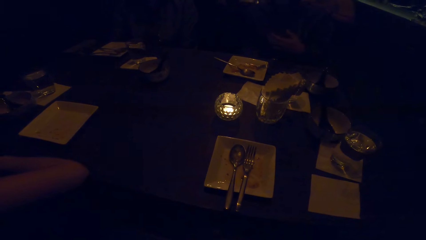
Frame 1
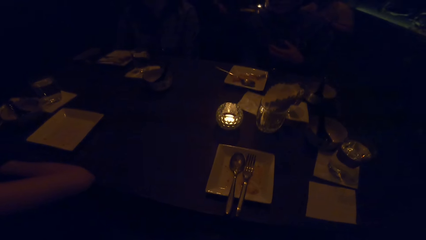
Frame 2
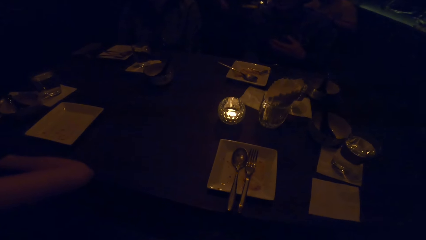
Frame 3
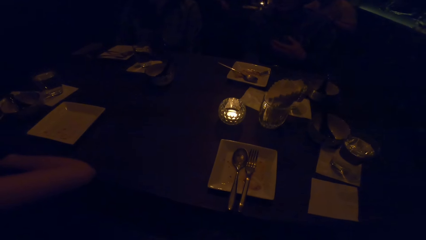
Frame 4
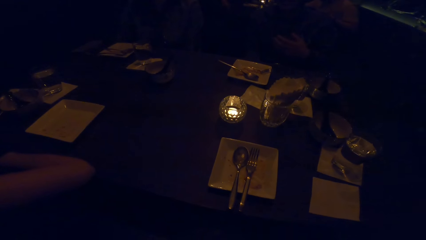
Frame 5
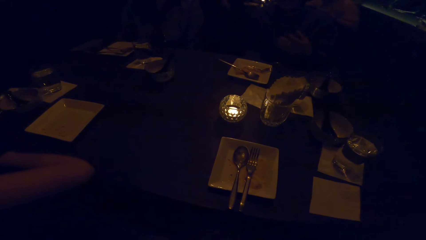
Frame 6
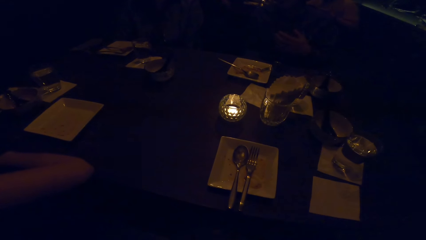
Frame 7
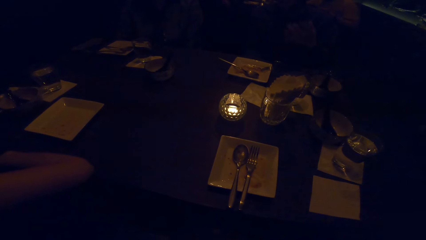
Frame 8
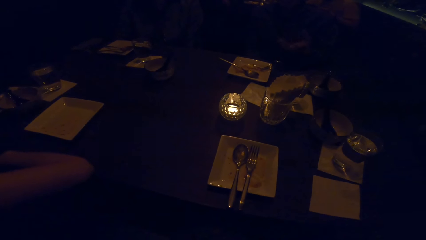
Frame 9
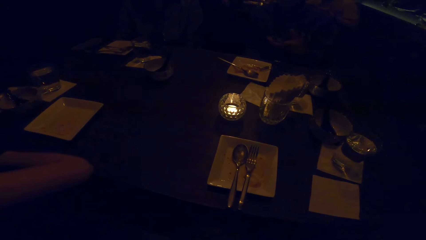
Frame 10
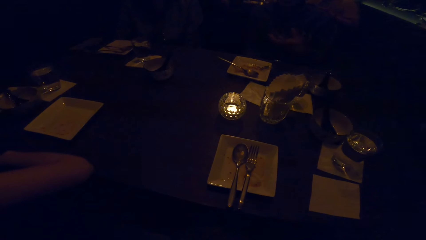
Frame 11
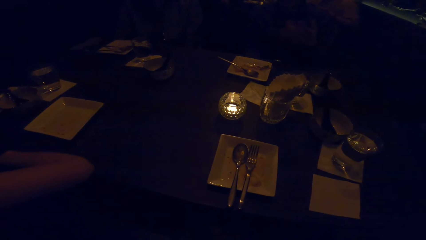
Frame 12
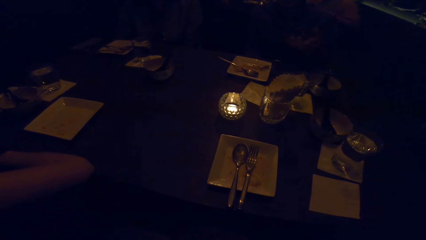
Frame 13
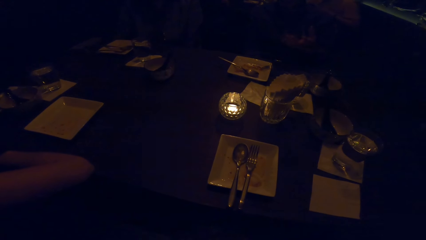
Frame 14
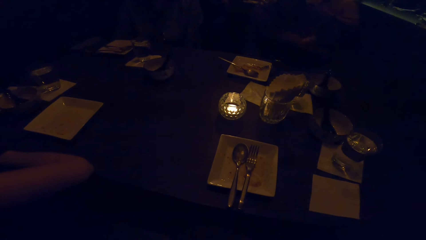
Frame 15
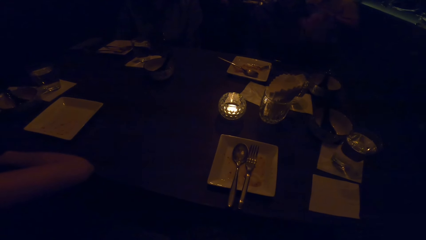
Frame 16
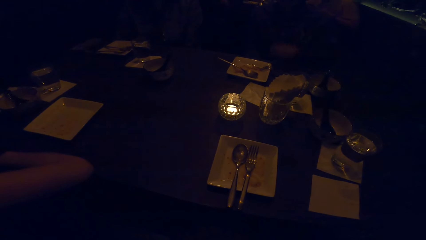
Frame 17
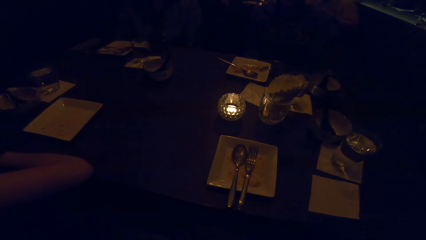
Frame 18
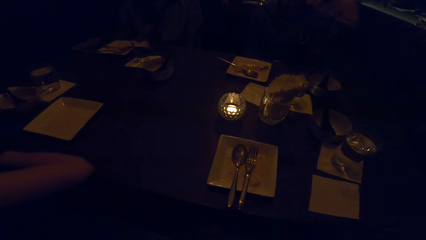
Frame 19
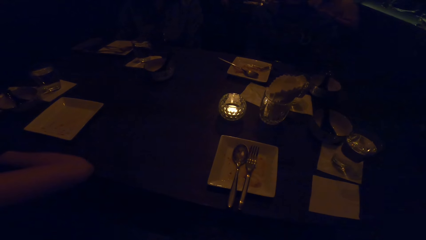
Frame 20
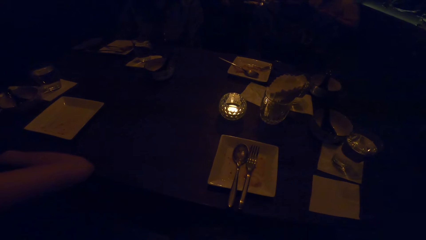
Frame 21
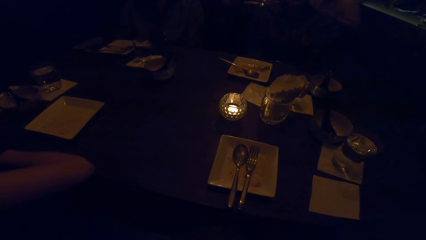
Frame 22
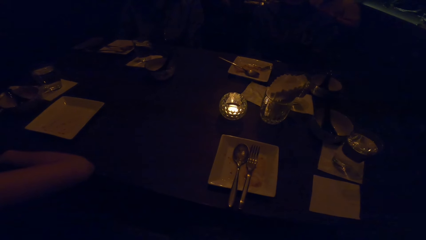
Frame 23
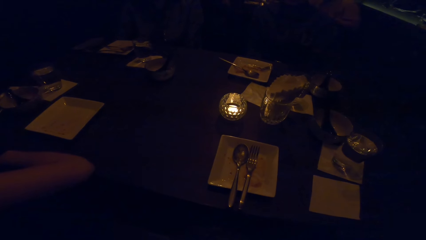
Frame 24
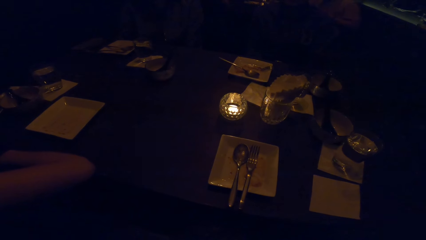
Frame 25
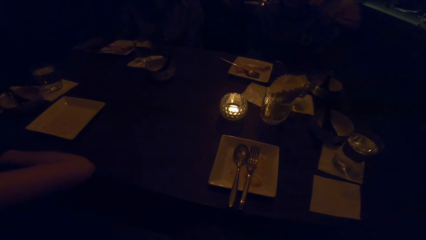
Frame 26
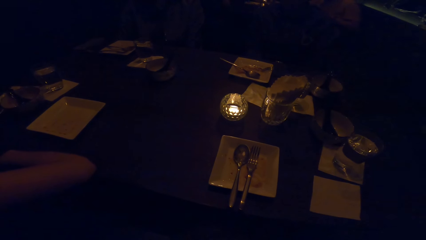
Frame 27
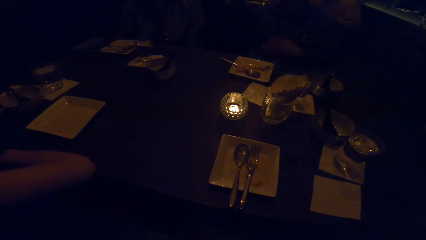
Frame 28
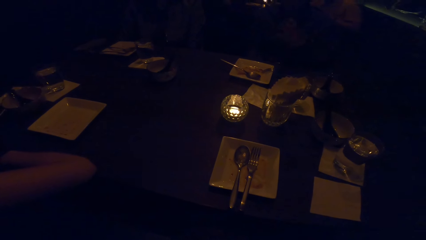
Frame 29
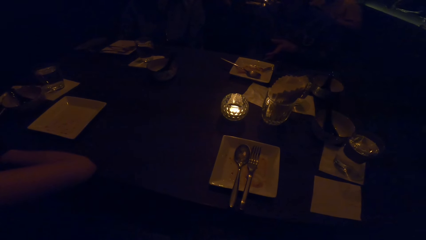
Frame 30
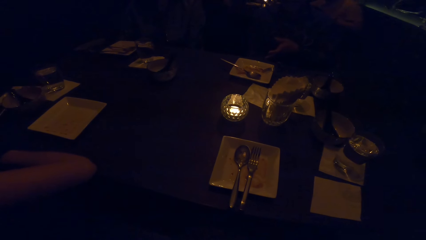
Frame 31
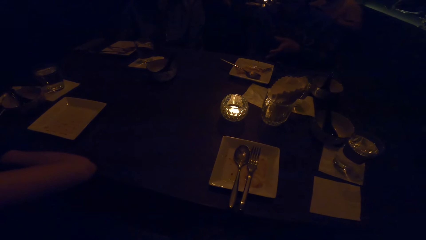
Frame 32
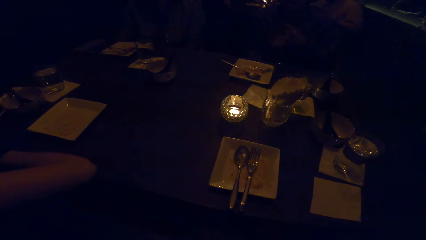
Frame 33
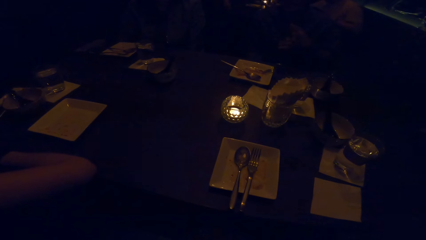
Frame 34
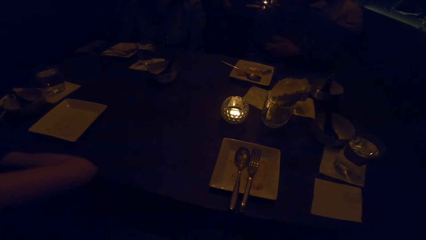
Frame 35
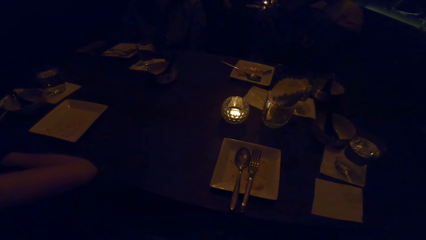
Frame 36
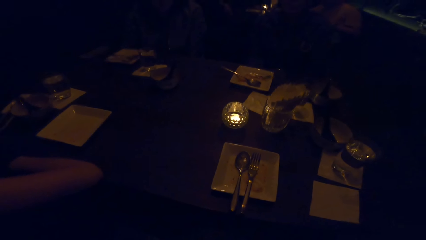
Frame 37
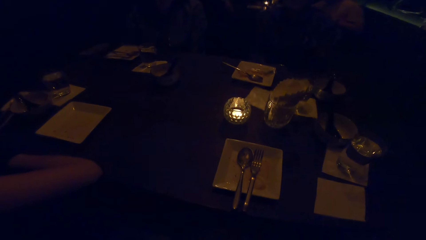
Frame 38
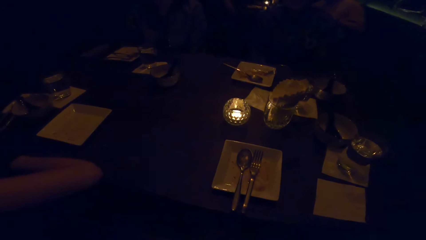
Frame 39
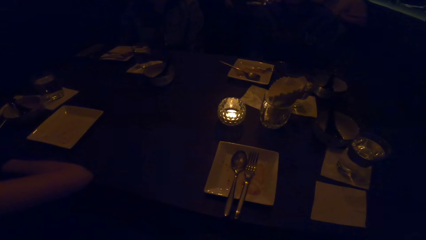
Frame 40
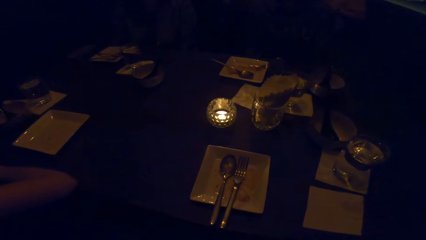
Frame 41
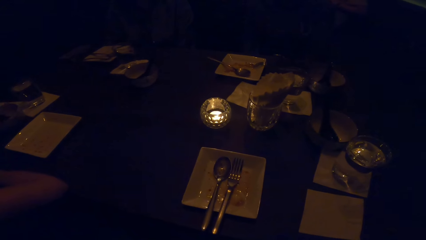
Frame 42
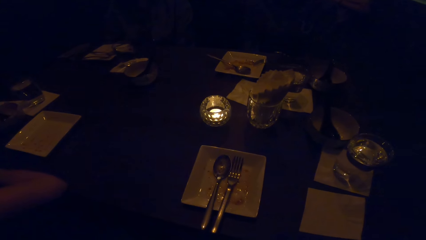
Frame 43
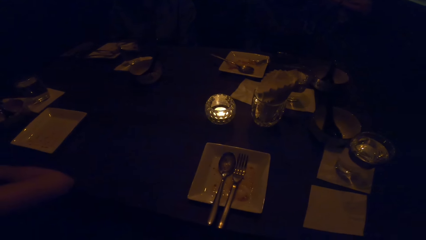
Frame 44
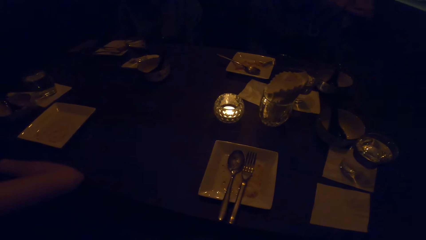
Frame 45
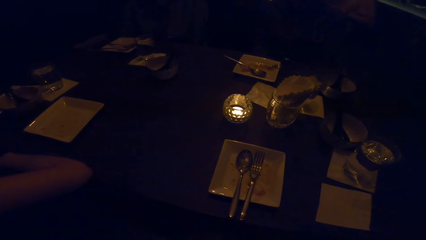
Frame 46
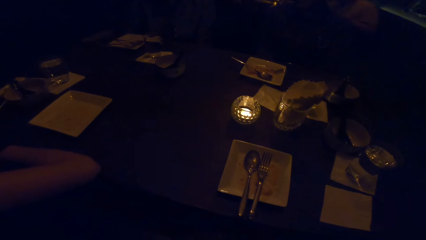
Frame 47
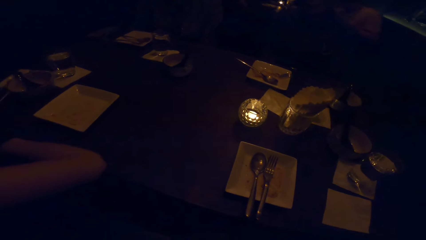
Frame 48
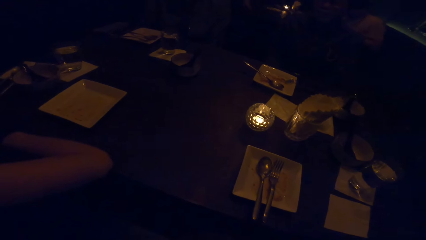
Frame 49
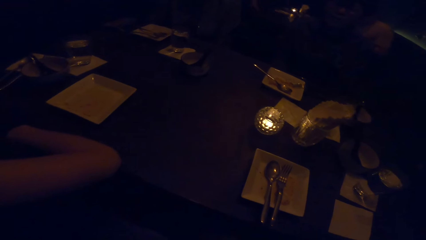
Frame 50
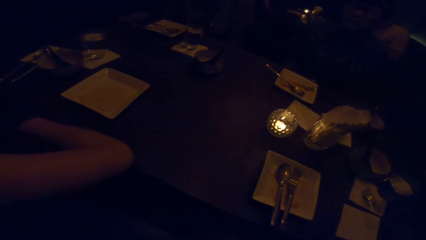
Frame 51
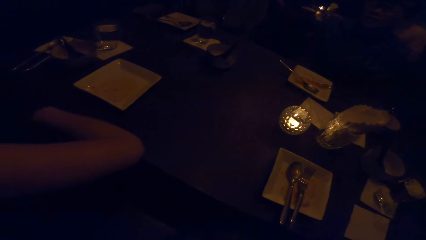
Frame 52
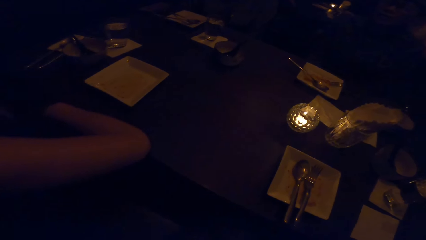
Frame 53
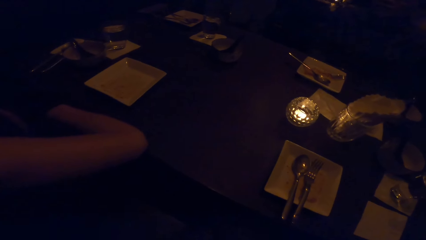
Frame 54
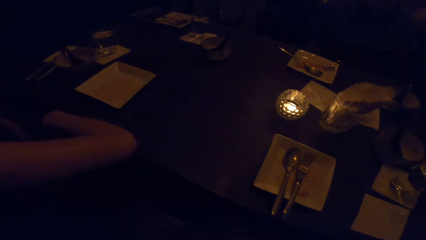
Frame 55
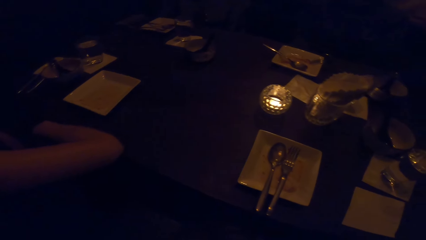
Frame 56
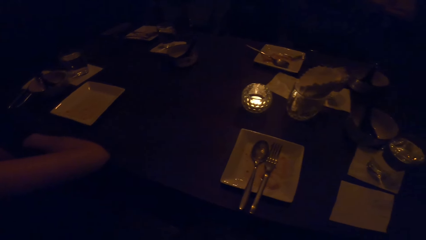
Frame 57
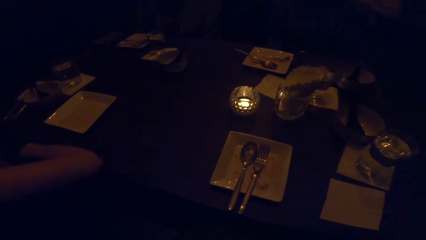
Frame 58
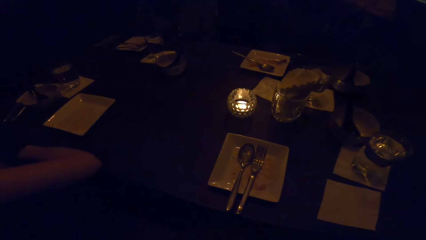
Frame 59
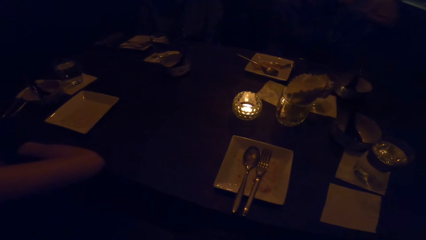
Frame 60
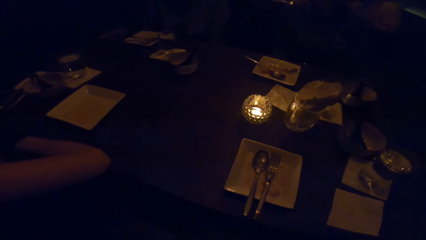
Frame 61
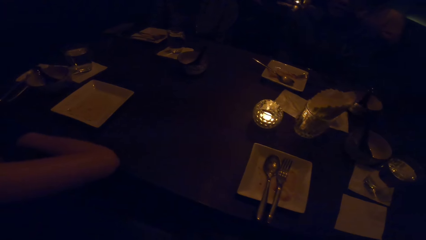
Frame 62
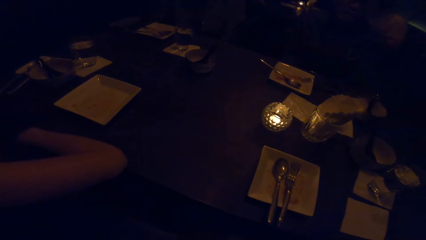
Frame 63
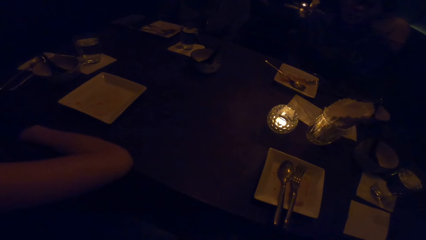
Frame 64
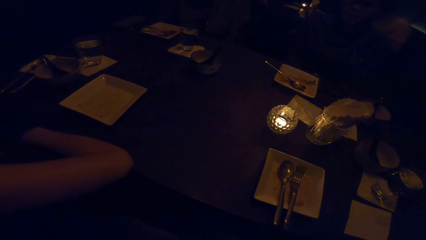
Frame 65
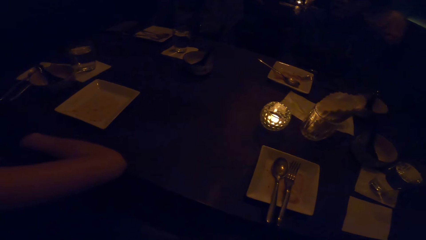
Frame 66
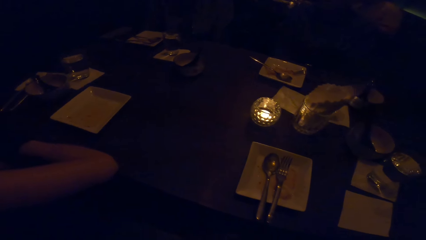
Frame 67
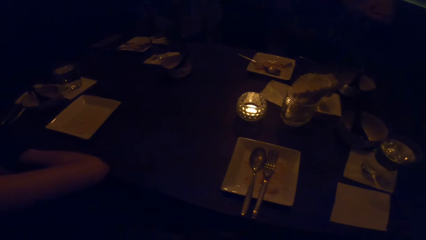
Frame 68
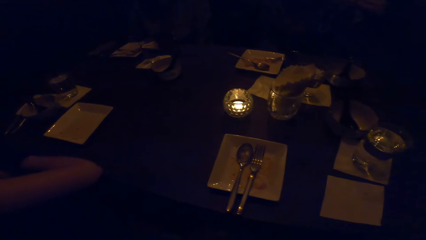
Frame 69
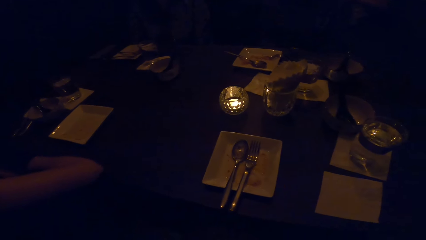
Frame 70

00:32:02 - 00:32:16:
The camera wearer looks around.

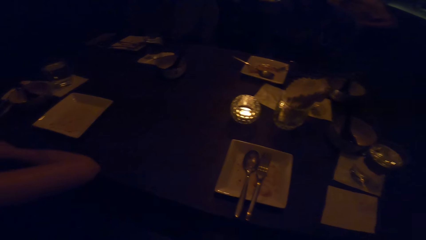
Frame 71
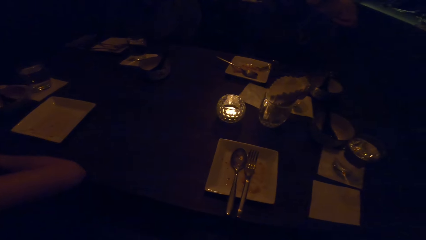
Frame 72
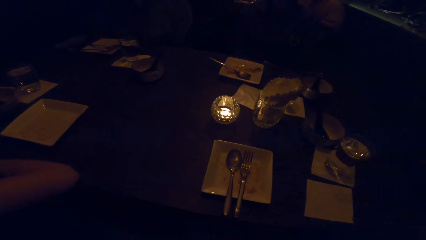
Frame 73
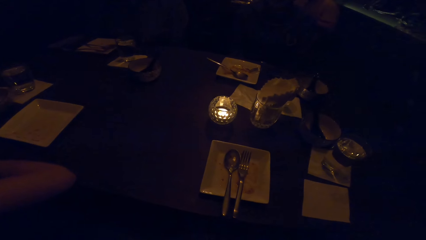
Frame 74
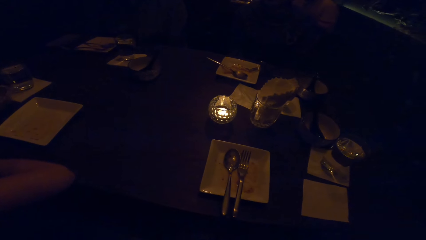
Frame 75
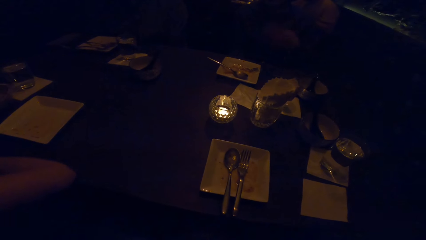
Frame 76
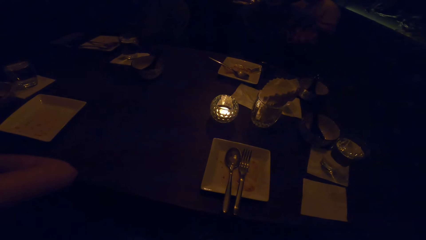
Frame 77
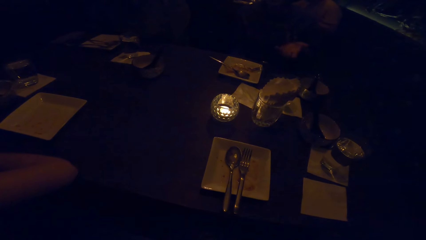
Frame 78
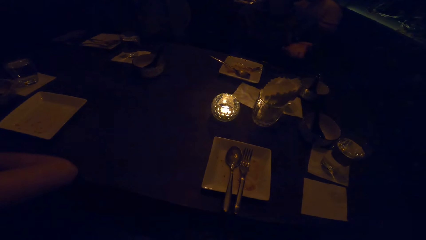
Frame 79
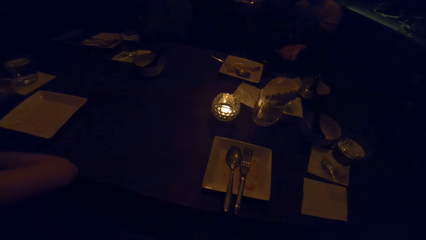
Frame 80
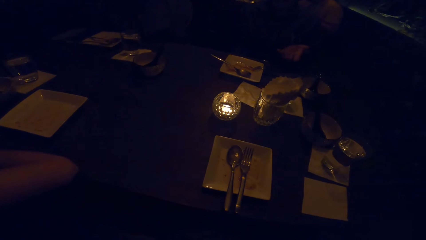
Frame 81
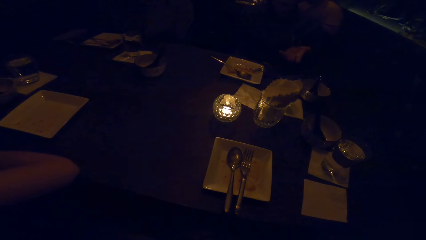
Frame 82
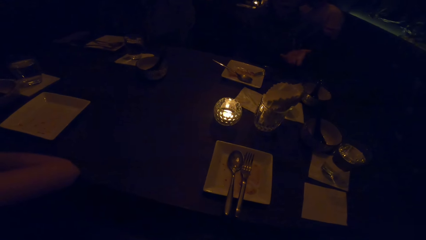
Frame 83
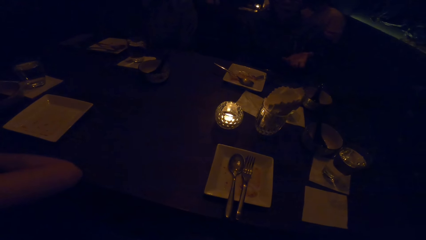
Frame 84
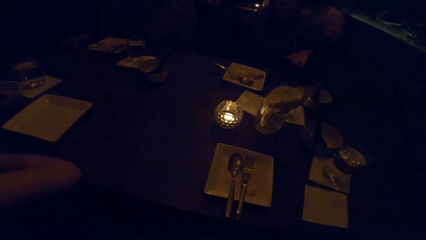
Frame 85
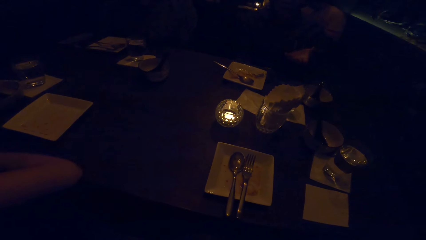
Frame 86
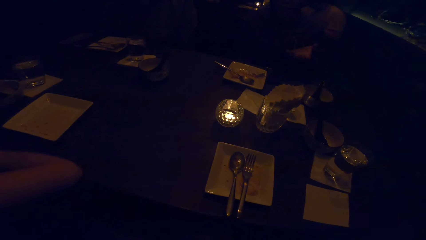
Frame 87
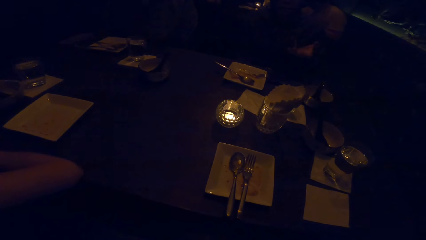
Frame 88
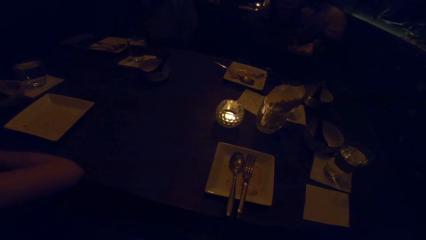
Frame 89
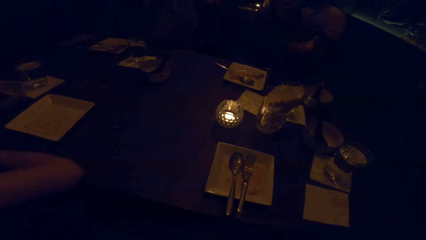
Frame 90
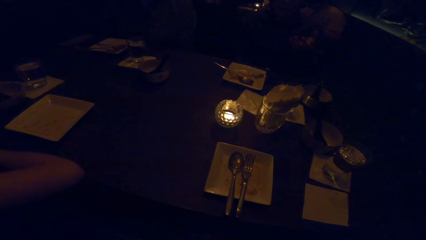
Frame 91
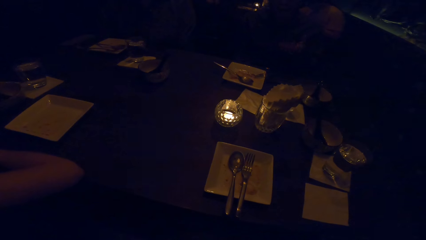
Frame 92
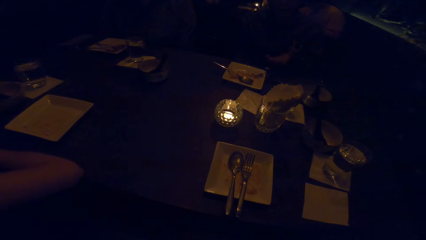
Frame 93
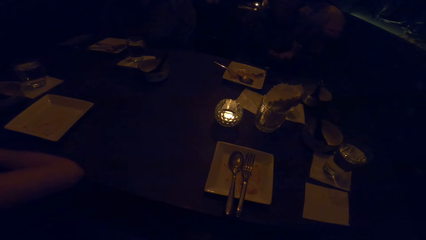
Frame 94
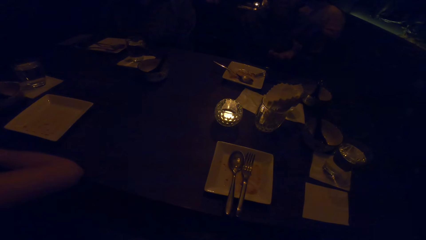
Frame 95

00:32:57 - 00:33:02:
A man swings the hand.
